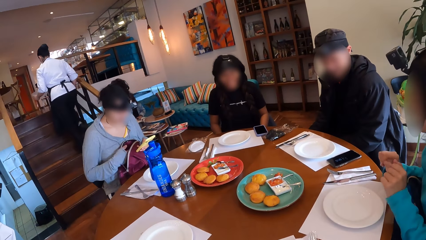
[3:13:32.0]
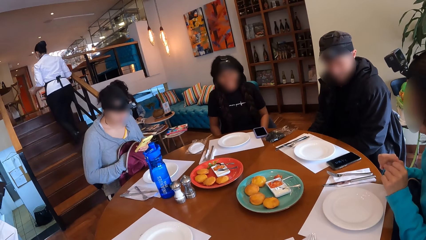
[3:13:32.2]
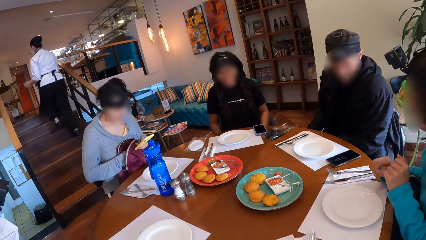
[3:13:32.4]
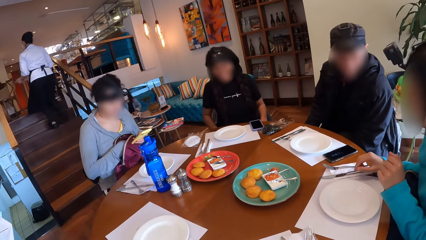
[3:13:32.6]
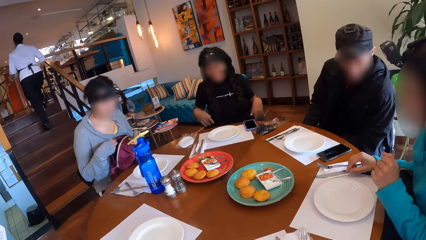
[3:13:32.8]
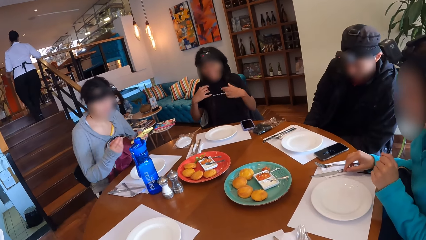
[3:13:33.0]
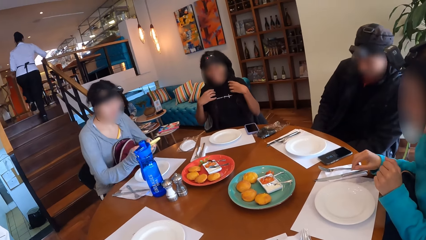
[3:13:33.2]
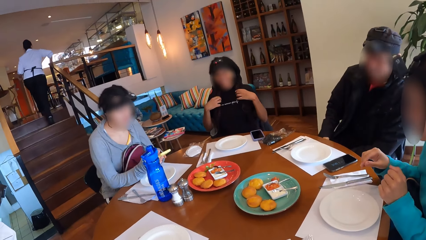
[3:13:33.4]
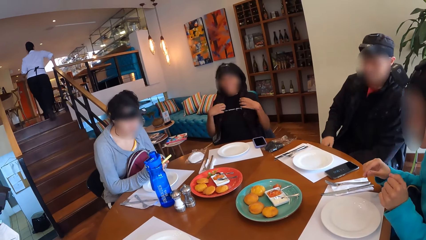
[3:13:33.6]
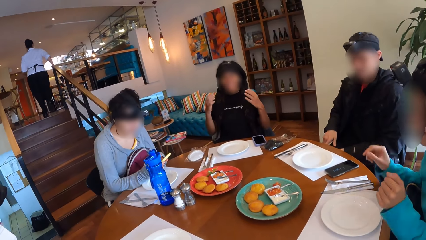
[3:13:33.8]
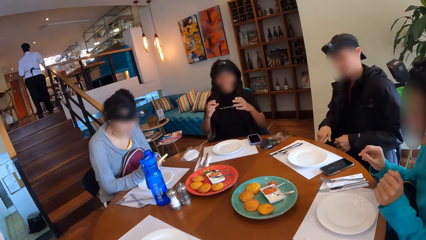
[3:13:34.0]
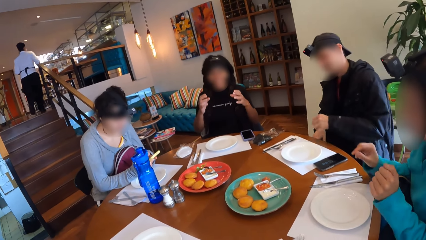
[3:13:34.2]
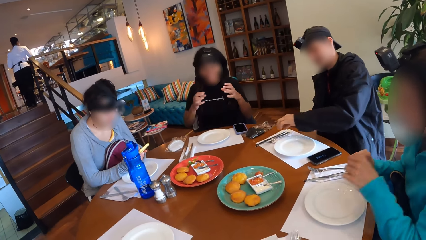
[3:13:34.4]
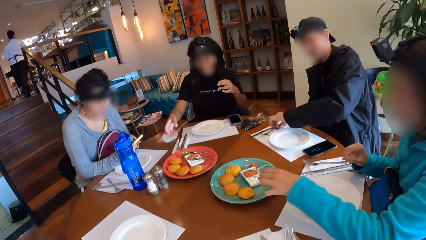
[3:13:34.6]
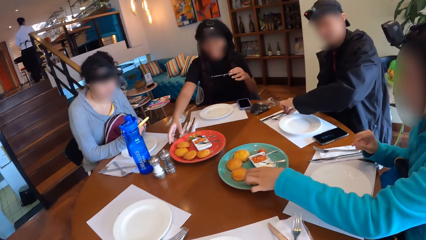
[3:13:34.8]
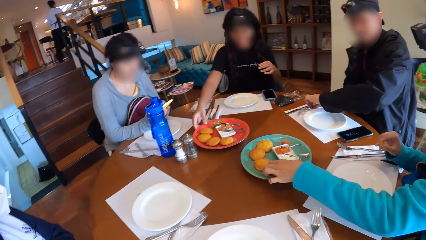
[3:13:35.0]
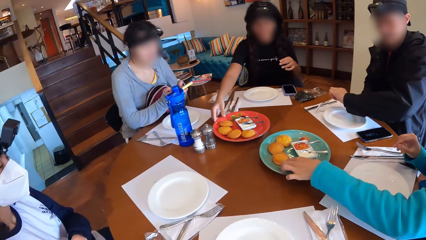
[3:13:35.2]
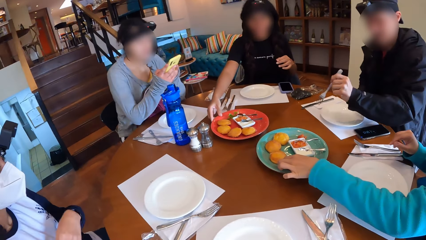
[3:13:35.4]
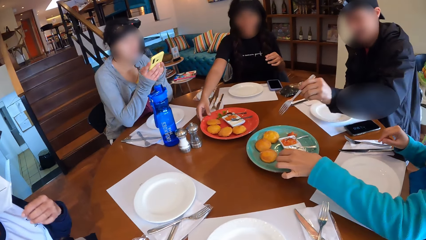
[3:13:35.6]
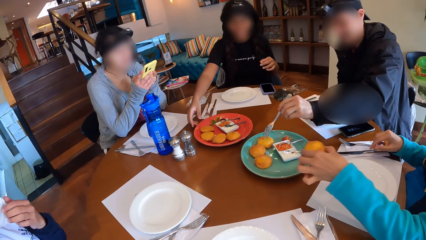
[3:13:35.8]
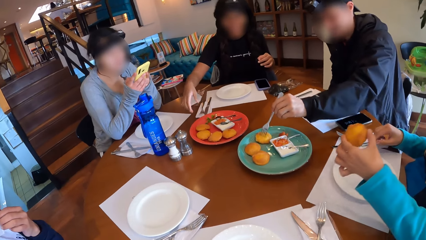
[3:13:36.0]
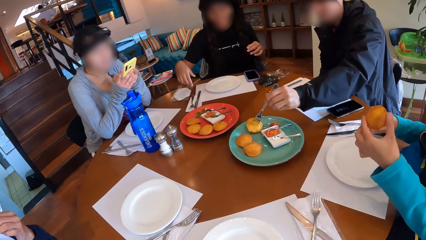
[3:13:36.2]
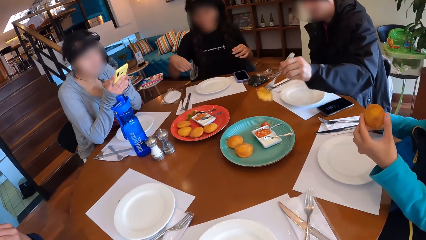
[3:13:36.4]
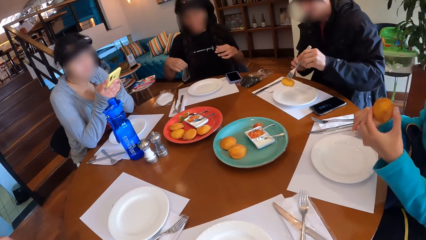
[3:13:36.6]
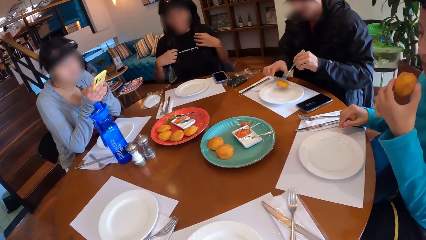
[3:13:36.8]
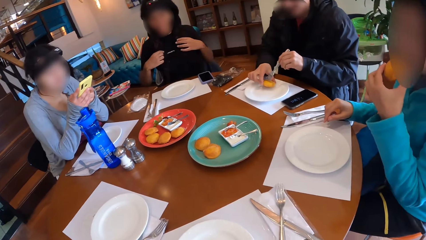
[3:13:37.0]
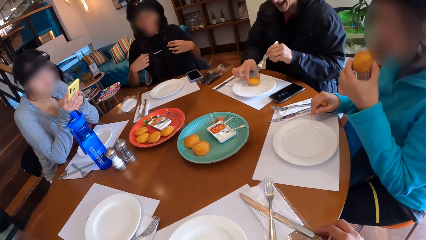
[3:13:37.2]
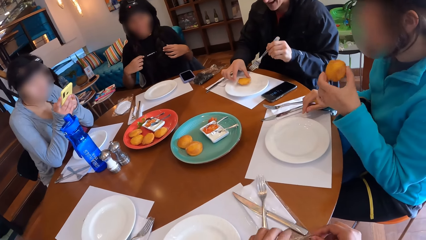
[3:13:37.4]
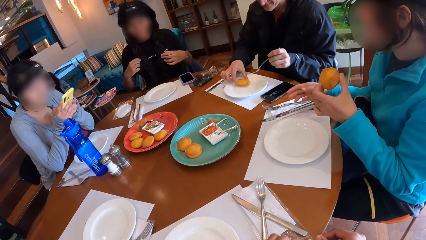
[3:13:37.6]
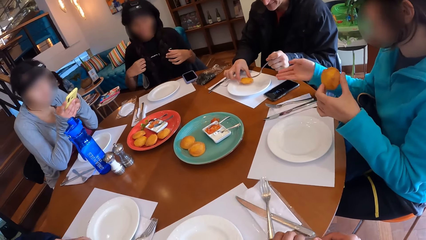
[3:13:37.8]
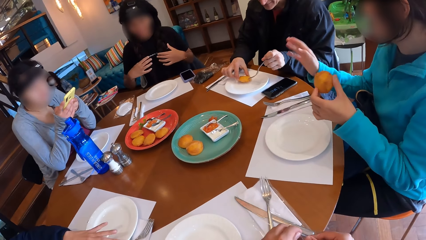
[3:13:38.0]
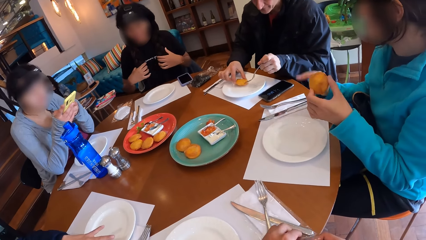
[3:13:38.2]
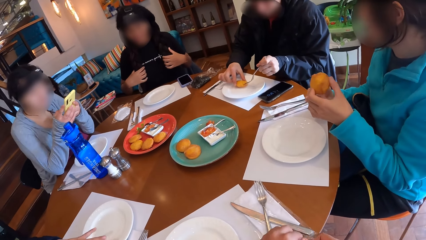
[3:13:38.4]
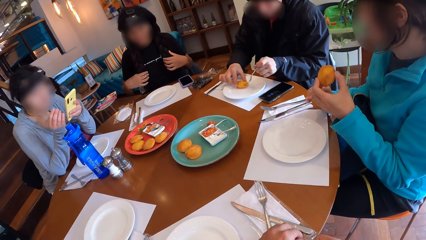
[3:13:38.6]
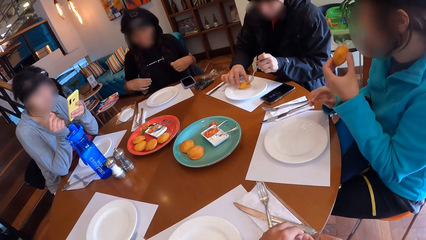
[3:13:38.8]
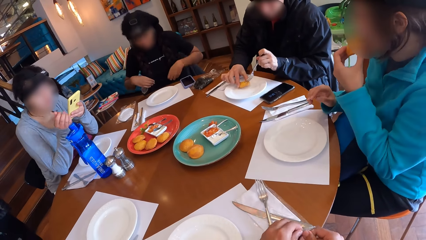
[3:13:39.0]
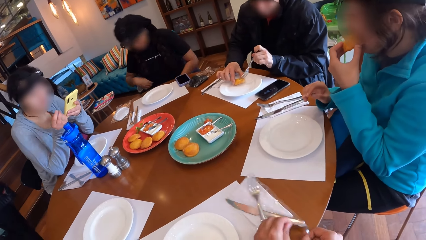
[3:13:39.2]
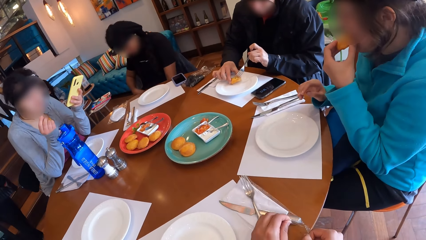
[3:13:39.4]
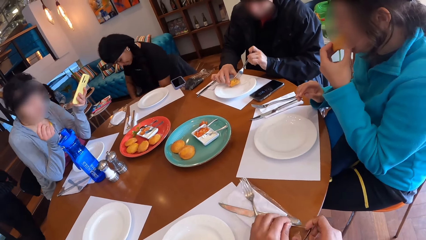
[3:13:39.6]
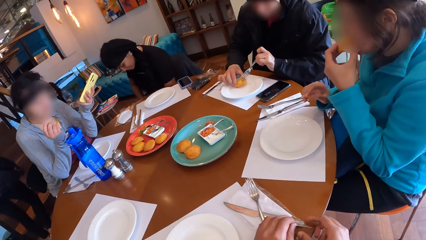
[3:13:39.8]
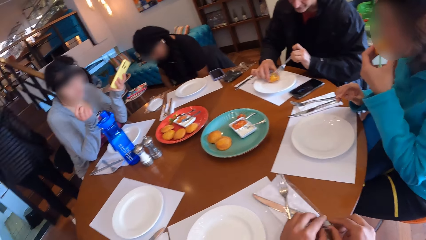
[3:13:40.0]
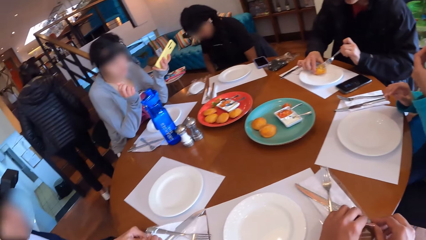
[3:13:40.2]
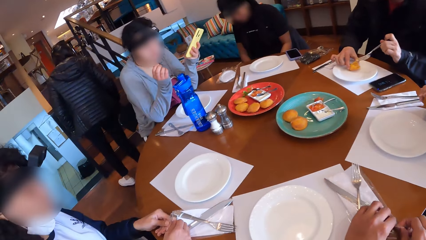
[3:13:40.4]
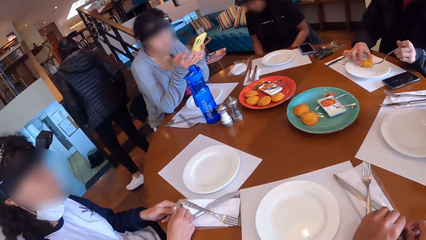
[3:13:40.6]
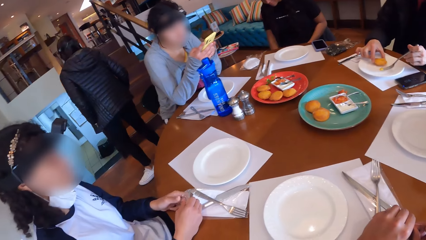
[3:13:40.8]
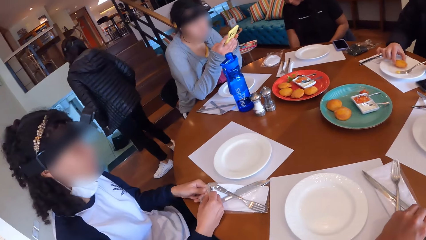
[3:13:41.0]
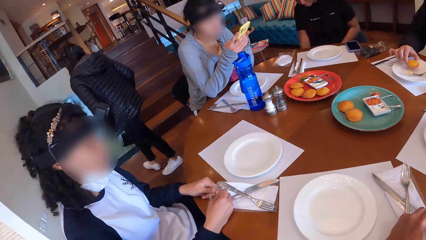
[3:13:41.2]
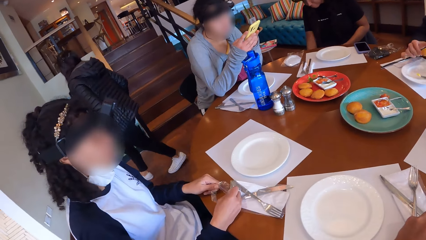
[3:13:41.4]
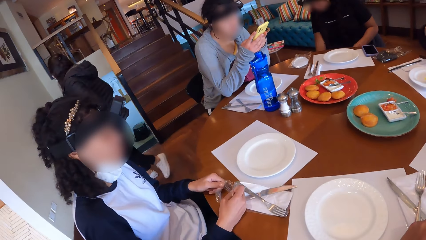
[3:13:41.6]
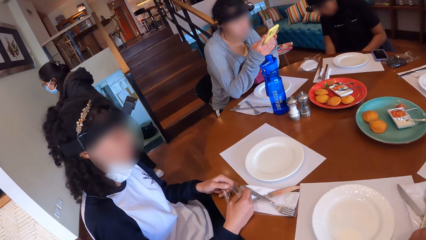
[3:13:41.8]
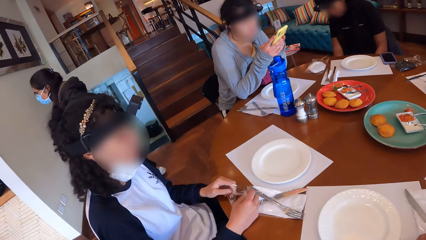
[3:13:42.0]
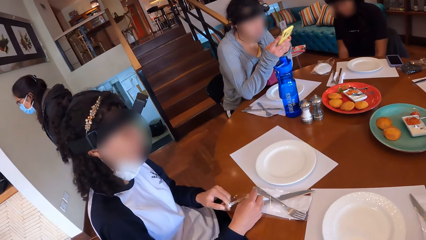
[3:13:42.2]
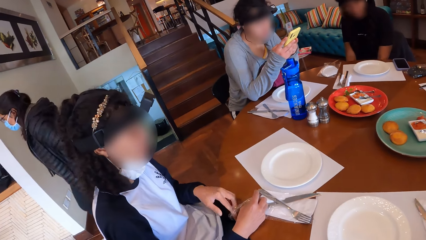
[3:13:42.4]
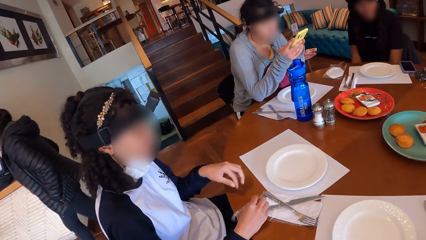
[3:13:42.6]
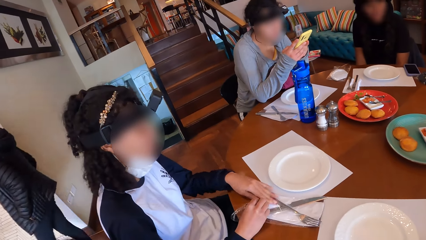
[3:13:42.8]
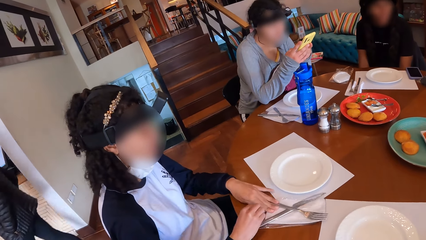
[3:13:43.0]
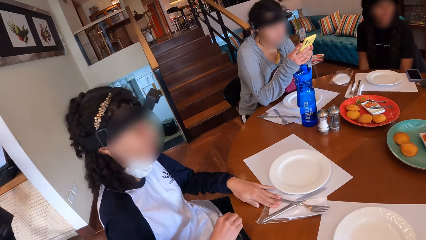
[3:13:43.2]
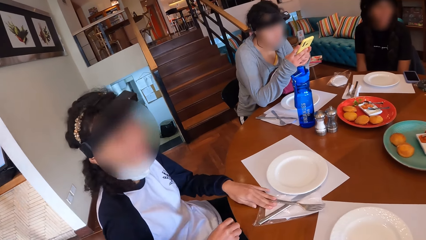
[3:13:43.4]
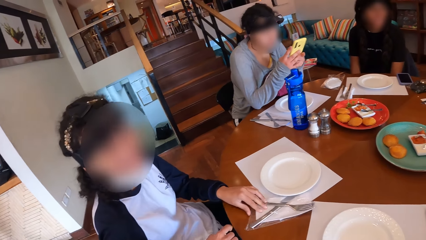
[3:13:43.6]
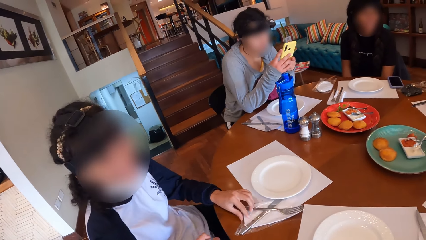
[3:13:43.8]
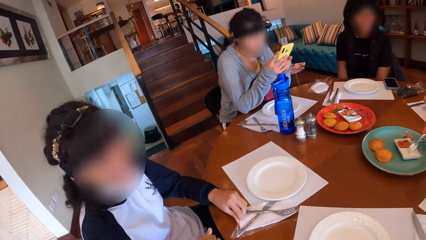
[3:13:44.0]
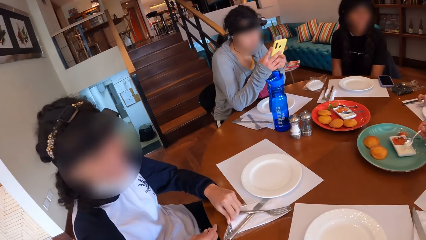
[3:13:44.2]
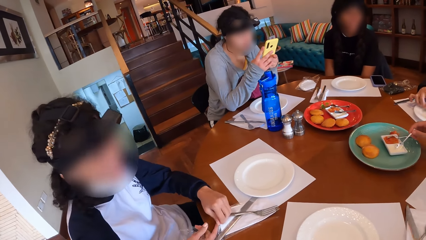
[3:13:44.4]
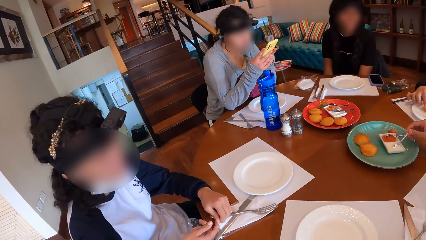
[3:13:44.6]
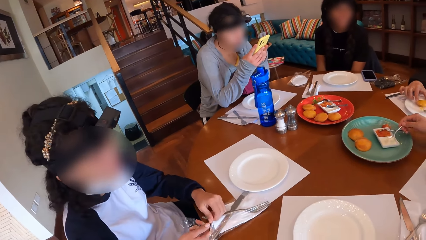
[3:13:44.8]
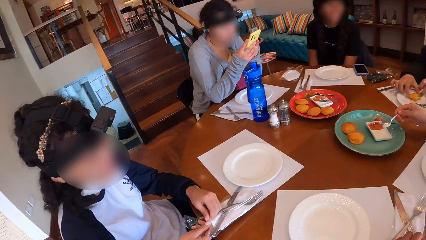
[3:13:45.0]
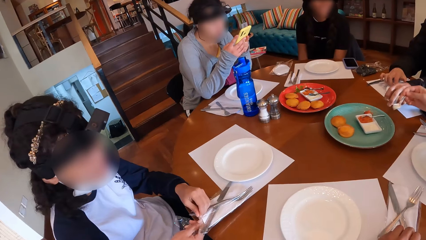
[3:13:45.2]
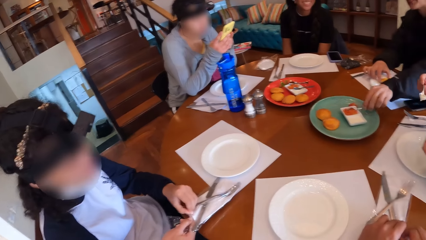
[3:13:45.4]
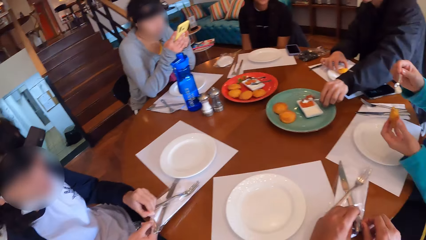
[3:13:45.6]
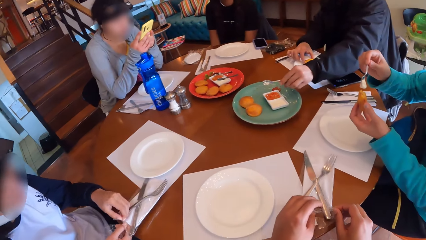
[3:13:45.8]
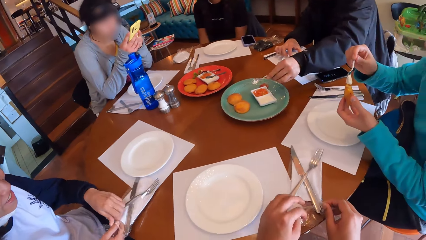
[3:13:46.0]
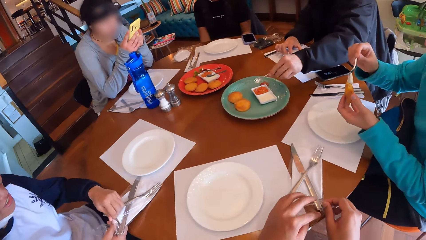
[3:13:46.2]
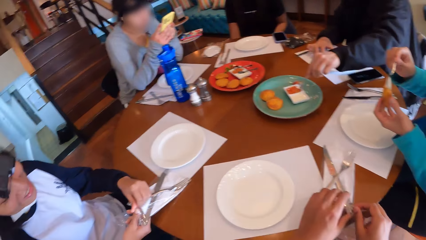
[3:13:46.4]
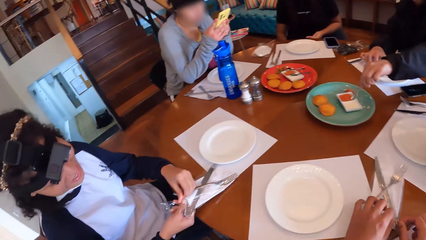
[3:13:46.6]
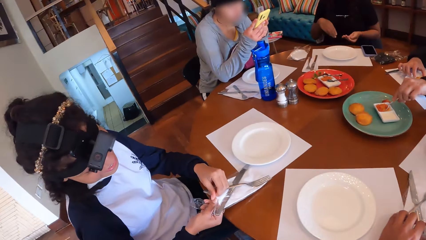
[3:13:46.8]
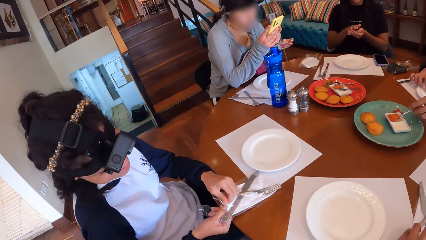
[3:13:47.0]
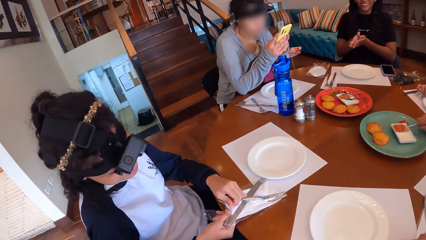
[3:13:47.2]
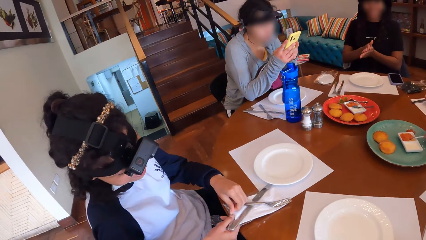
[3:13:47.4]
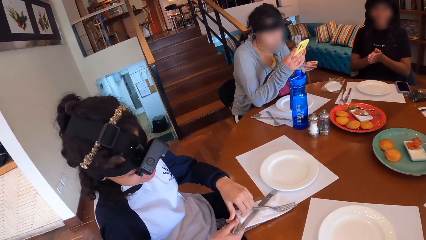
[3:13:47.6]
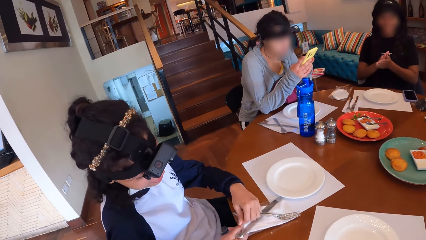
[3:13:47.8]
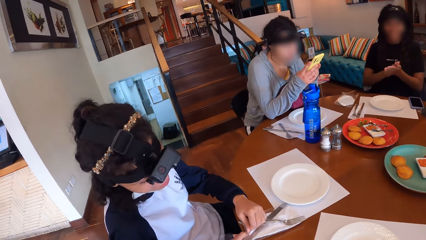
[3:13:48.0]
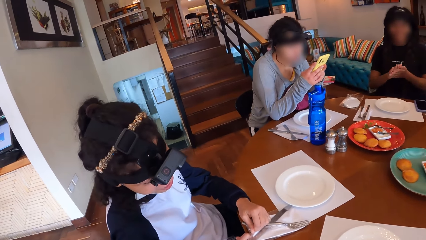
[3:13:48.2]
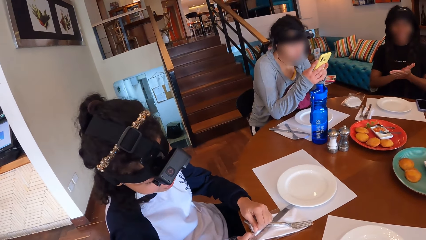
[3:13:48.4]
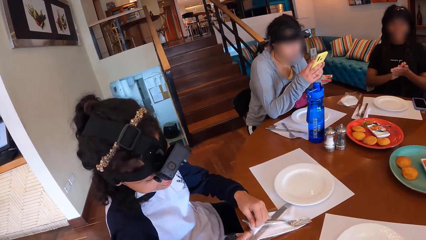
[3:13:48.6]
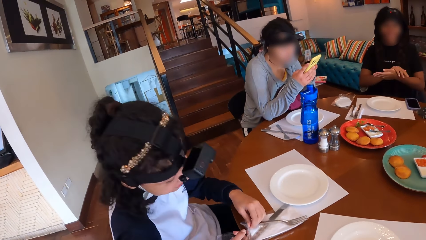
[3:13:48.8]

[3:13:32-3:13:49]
A woman interacts with the group of people at the table. Another woman holds her hair with her hands. A man picks a fork from the table with his left hand. Someone adjusts the plate of the bean cakes with her right hand. The first woman picks a bean cake from the plate. Another man picks a bean cake from the plate with the fork in his left hand. The first woman eats the bean cake in her left hand. Someone drops the bean cake in the fork inside a plate. The first woman interacts with the first man. The camera wearer looks at a person and interacts with a third woman. A third man picks a spoon in the bowl on the table with his left hand. A fourth woman spreads the cream on the bun with the spoon in her right hand. The third man takes a spoonful of hot sauce with his left hand. A fifth woman rubs her hands.
